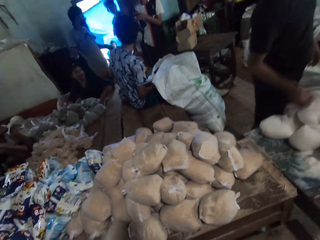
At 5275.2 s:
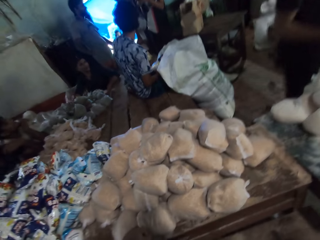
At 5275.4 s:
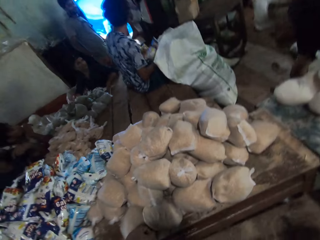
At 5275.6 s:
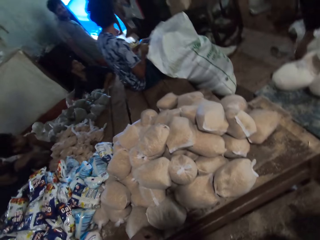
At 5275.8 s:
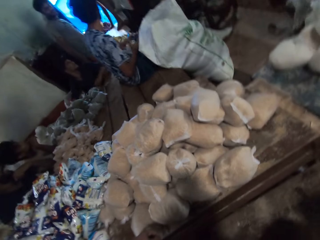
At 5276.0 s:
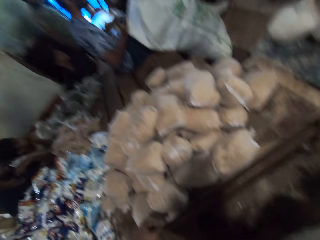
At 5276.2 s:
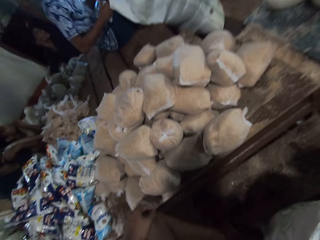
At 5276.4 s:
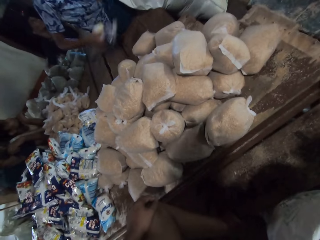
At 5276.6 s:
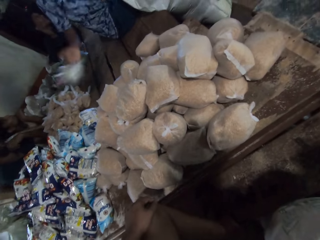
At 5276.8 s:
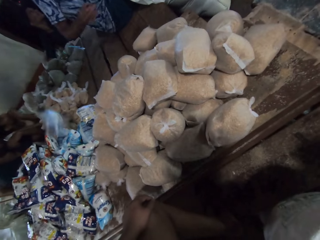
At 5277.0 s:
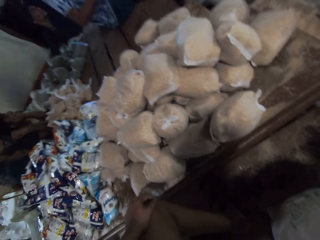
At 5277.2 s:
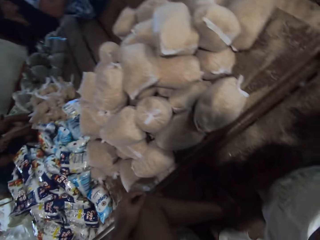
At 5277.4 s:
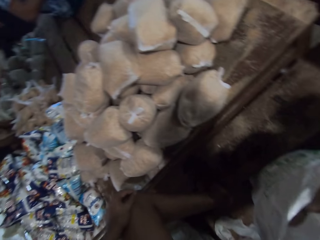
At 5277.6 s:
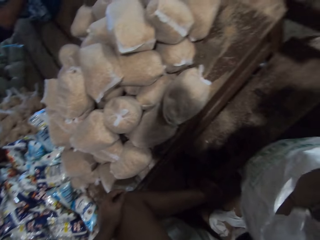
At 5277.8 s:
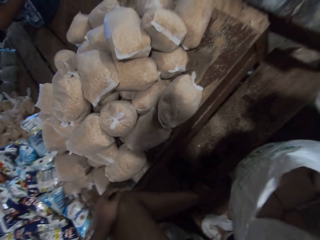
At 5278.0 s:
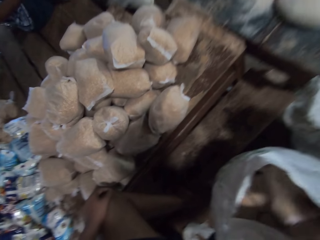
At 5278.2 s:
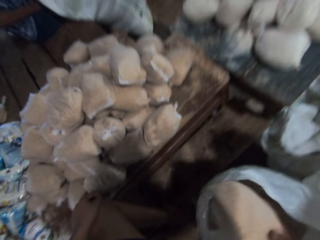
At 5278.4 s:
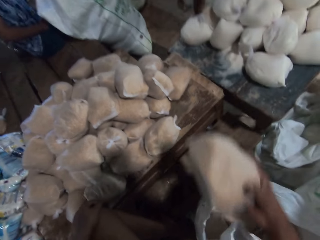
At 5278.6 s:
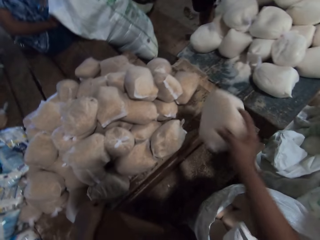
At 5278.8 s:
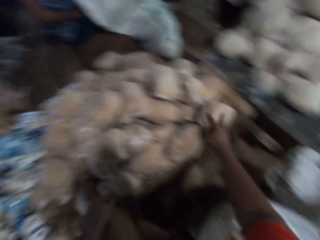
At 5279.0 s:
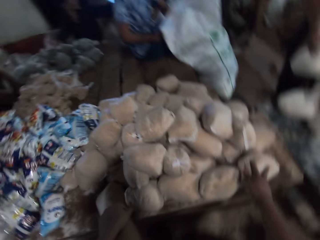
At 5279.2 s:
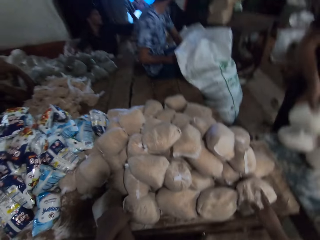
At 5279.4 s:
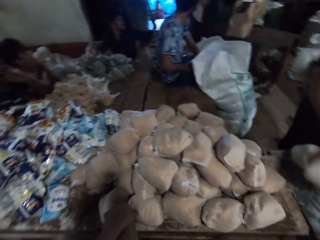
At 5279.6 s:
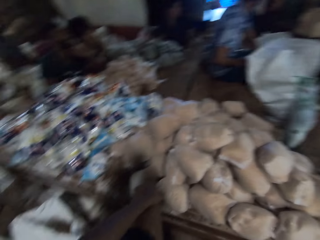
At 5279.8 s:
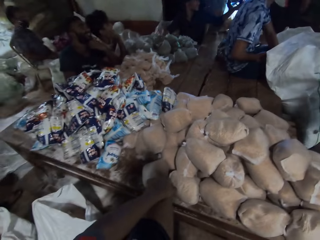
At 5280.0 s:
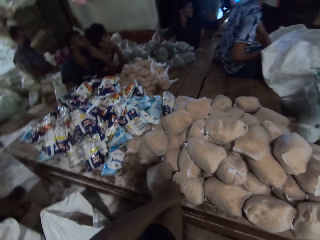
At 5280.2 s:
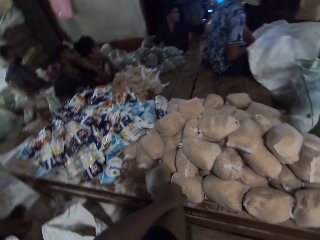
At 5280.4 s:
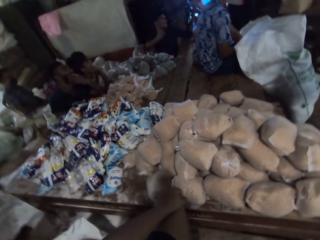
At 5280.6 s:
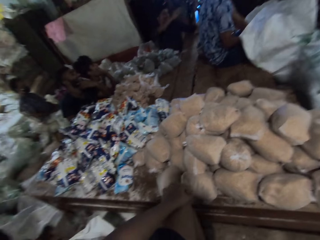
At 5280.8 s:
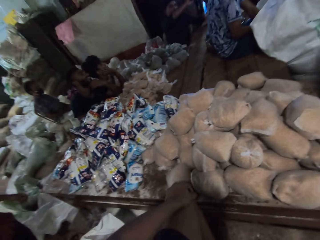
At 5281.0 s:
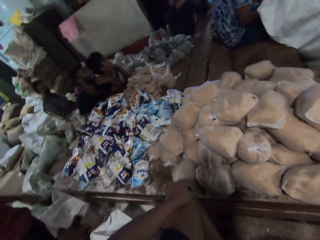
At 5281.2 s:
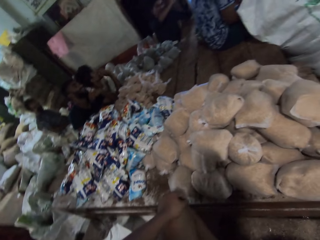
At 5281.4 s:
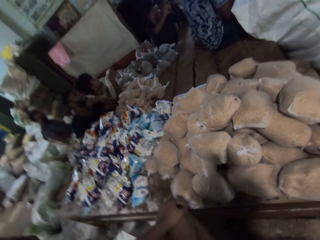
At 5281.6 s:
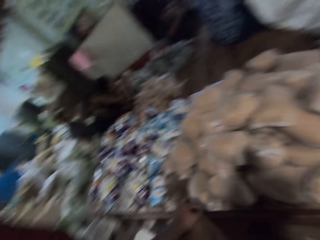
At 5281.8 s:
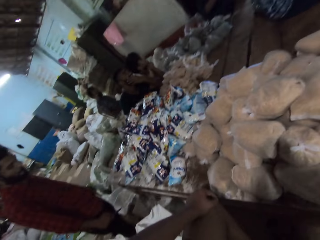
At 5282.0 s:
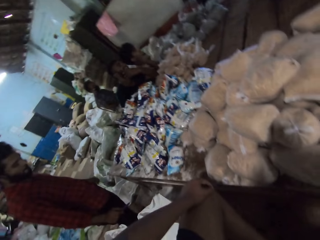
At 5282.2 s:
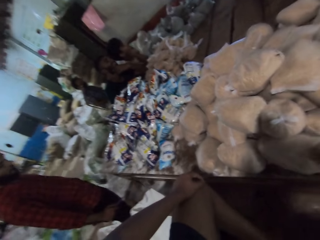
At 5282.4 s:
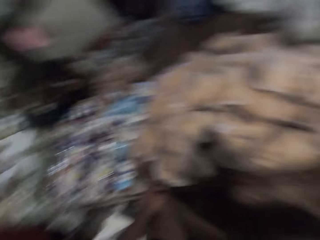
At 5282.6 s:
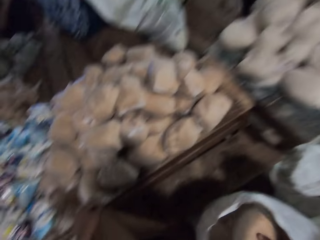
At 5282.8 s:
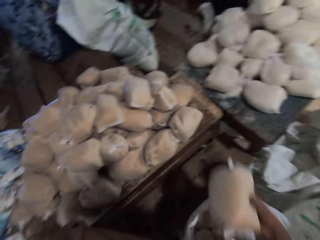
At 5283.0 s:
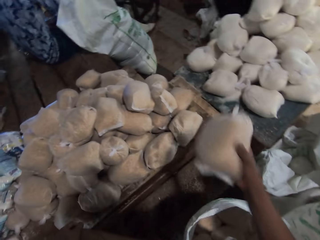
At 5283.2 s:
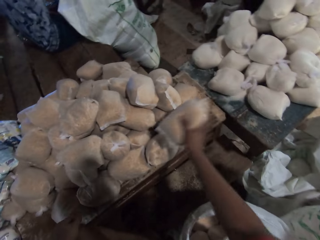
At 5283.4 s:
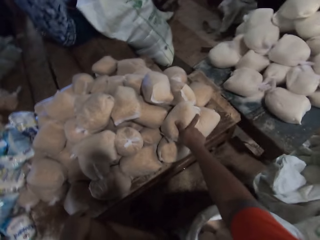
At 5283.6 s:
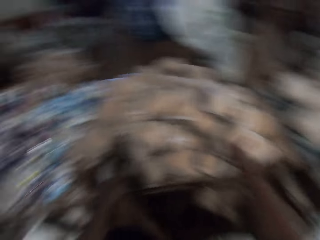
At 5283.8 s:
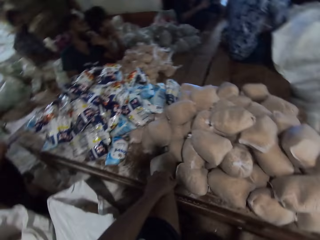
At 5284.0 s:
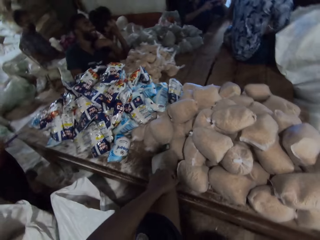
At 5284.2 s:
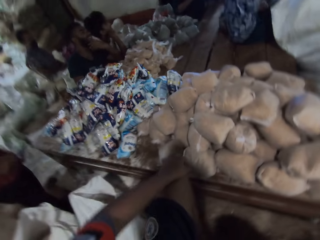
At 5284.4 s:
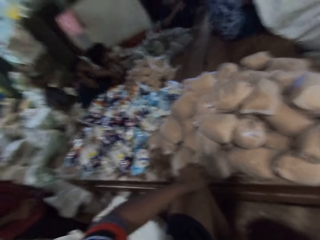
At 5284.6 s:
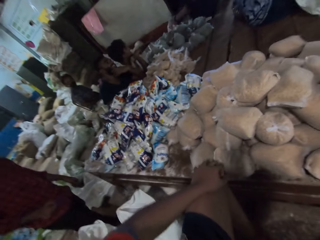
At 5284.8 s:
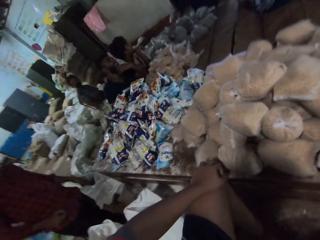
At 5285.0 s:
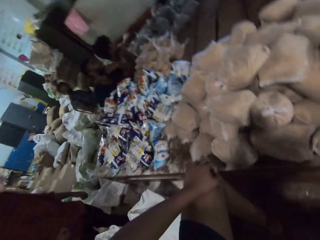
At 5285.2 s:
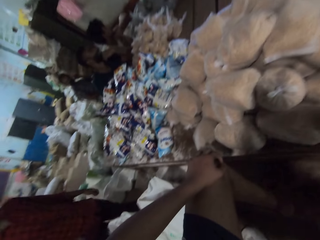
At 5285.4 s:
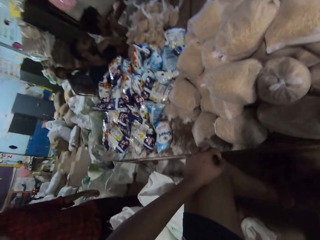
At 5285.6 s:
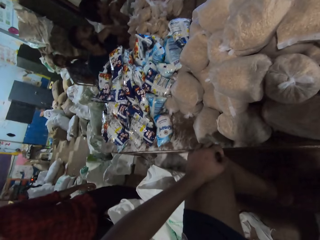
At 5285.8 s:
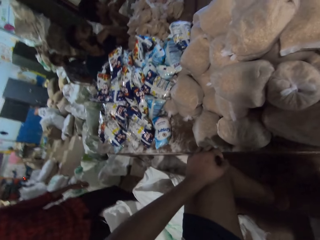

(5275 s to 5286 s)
A man holds the pack of salt with his right hand. The camera wearer picks a nylon of maize from the sack bag on the floor with his right hand. The man throws the pack of salt on the table with his right hand. The camera wearer places the nylon of maize on the table with his right hand. Another man holds a nylon of sugar with his right hand and places the nylon of sugar on the table with his right hand. The camera wearer looks around. A third man holds the camera with his right hand. A fourth man holds the camera in the hand of the third man with his left hand. The fourth man holds the camera in the hand of the third man with both hands. The camera wearer picks the nylon of maize from the sack bag on the floor with his right hand. He places the nylon of maize on the table with his right hand. He looks around.

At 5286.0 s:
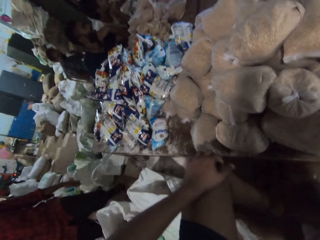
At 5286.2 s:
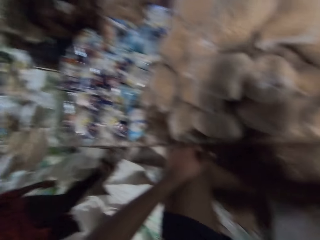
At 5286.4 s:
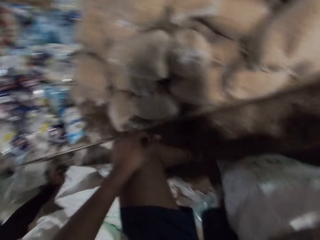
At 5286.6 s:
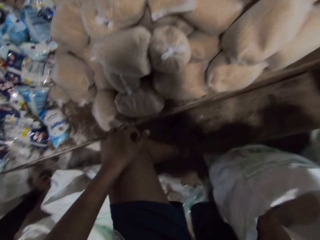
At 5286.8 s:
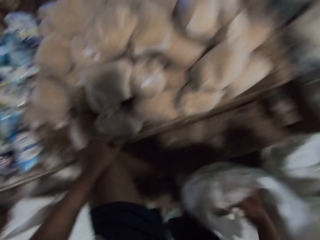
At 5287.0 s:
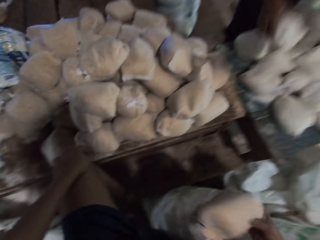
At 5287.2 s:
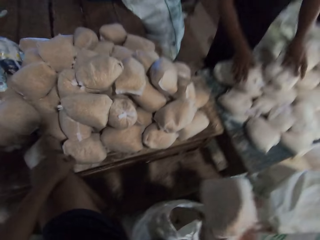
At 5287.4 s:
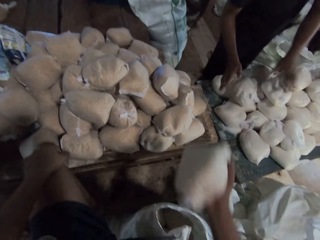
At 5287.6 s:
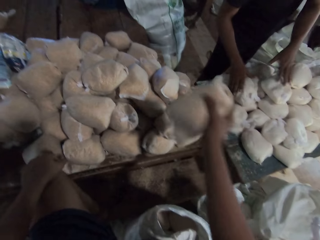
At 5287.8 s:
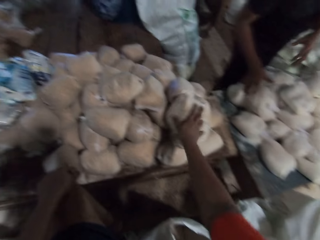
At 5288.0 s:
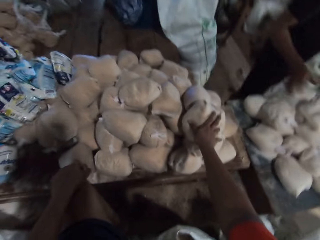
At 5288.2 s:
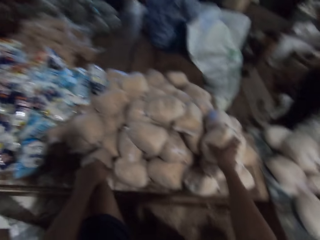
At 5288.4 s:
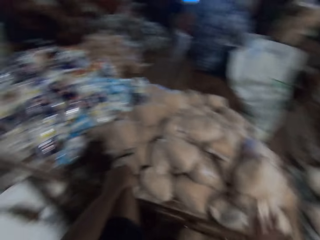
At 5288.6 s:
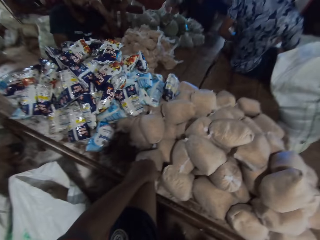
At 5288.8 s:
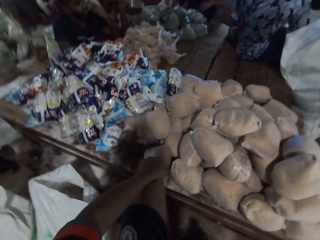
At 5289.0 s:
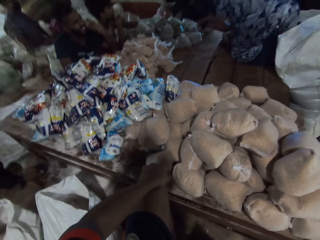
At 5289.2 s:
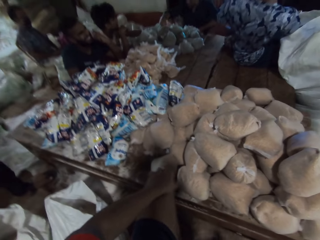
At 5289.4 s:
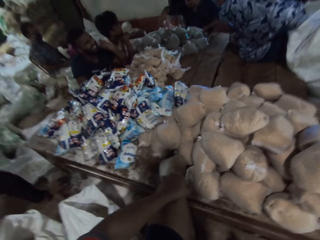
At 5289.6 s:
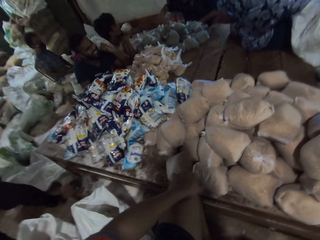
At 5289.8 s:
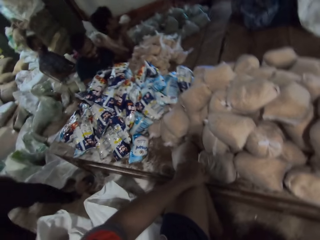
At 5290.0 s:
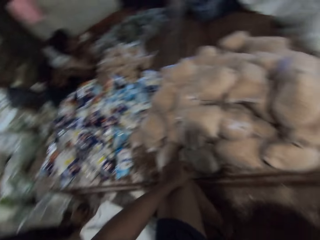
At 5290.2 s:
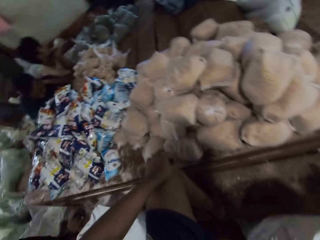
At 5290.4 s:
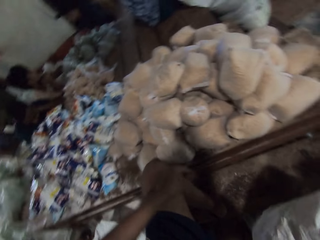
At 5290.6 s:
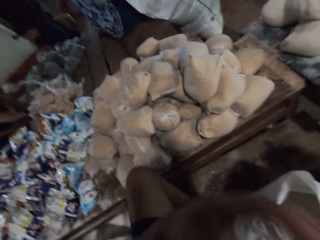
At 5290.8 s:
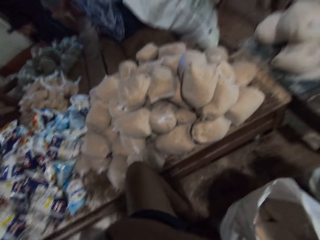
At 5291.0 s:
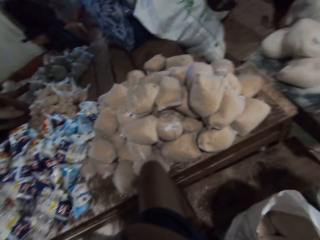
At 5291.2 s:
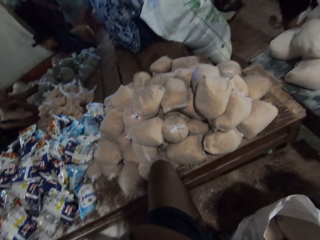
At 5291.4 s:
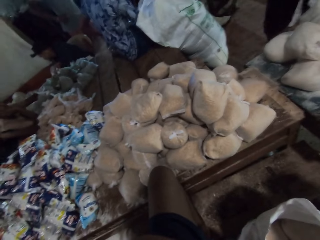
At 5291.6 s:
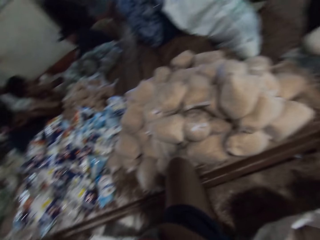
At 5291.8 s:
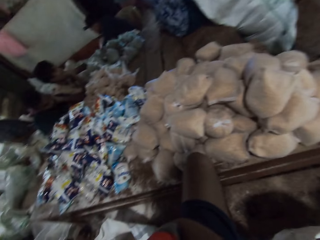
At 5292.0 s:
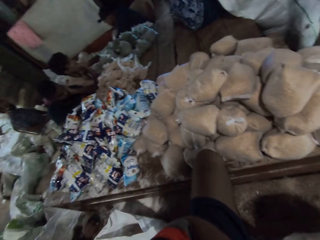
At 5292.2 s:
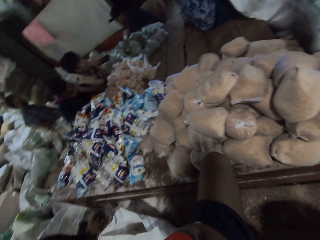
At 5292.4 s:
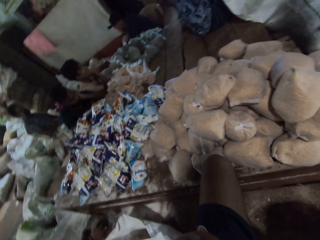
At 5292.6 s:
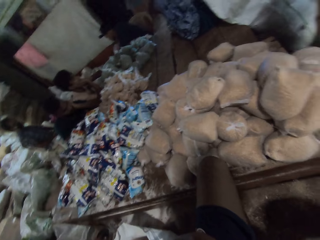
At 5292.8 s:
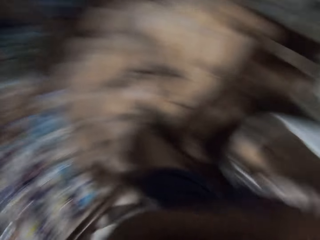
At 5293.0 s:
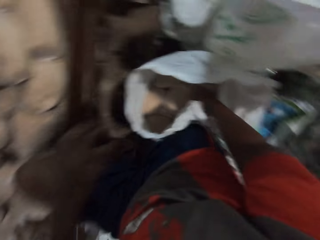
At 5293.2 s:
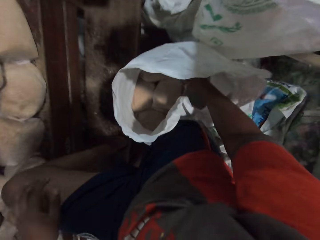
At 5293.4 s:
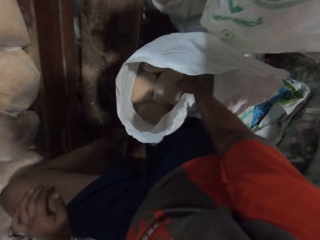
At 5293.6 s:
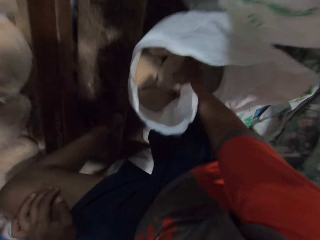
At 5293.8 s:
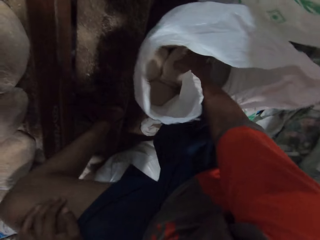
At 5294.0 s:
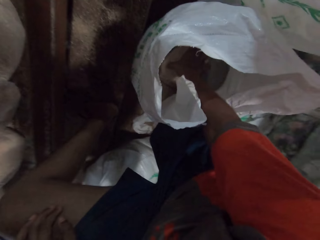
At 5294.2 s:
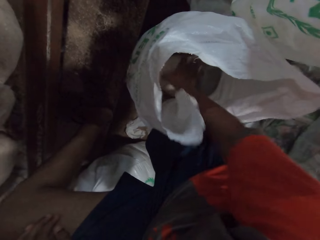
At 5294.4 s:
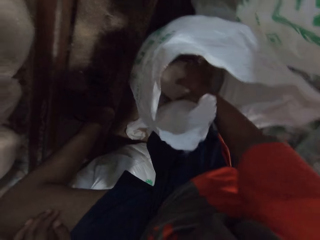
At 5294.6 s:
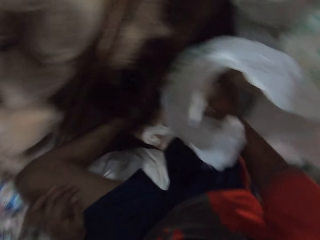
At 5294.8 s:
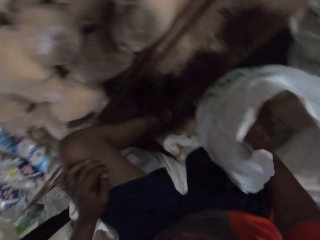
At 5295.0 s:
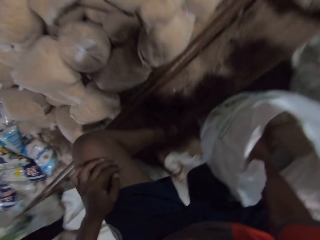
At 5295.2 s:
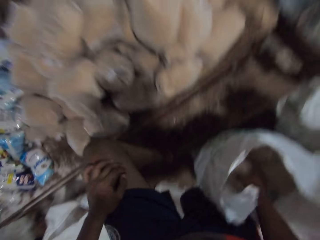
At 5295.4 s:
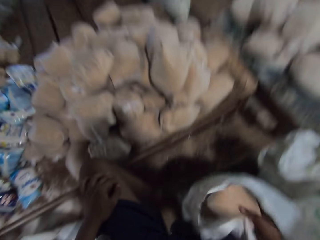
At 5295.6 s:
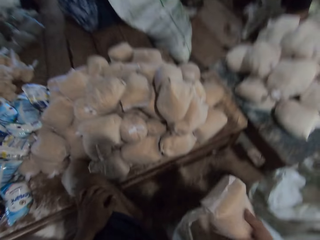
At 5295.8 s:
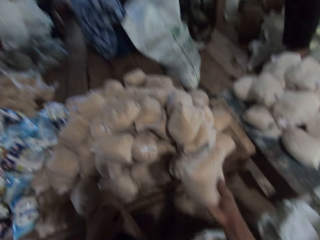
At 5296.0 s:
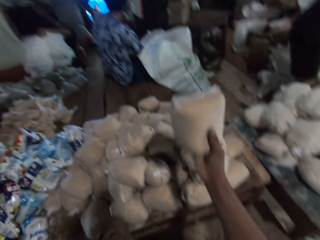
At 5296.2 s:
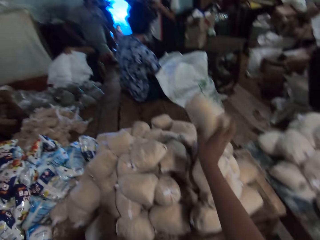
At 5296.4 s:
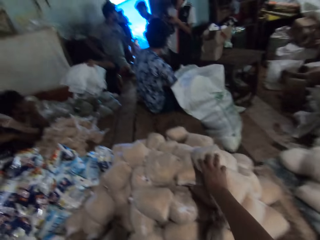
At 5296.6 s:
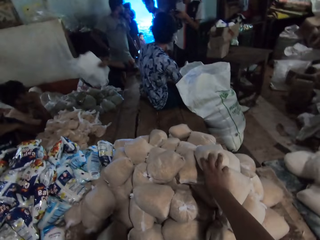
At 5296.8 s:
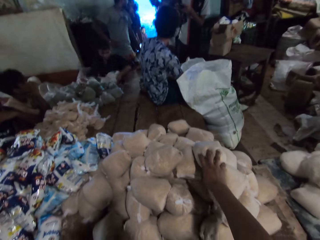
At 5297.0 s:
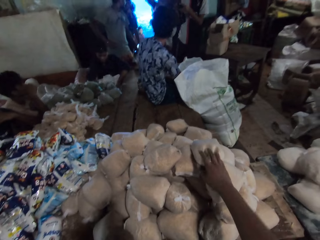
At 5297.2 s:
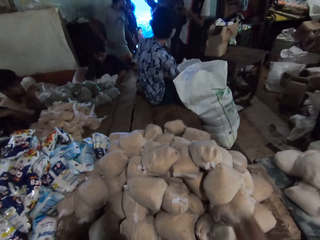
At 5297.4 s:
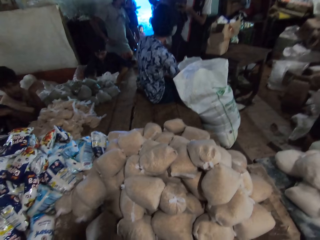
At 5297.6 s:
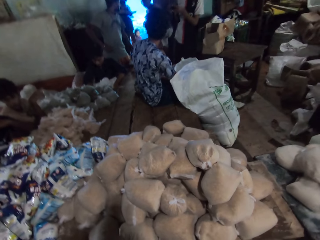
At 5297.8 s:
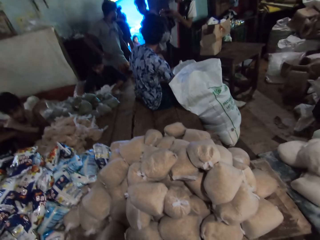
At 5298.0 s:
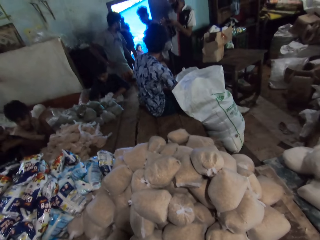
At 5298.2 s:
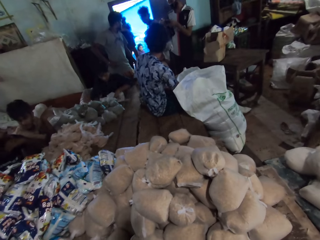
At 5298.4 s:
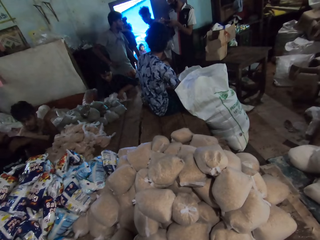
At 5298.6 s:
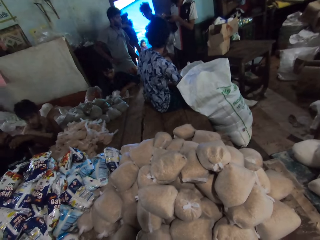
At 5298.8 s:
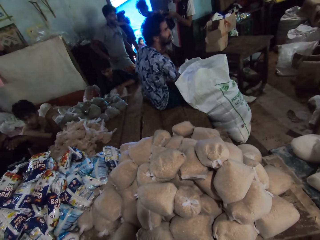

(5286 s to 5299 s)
The camera wearer picks a nylon of maize from the sack bag on the floor with his right hand. A man holds some nylons of sugar with both hands and places the nylons of sugar on the table with both hands. The camera wearer places the nylon of maize on the table with his right hand. He looks around. He touches his face with his left hand. He picks the nylon of maize from the sack bag on the floor with his right hand. Another man holds some plastic bags with his left hand. The camera wearer places the nylon of maize on the table with his right hand. A third man holds the camera with both hands. The second man places the plastic bags on the table with both hands.
